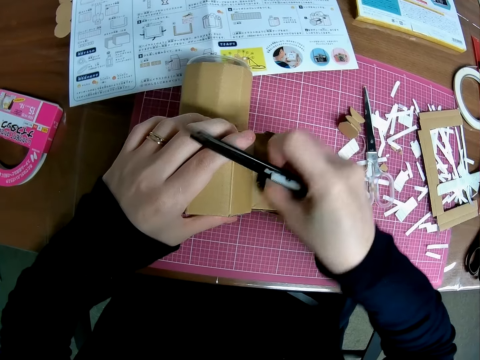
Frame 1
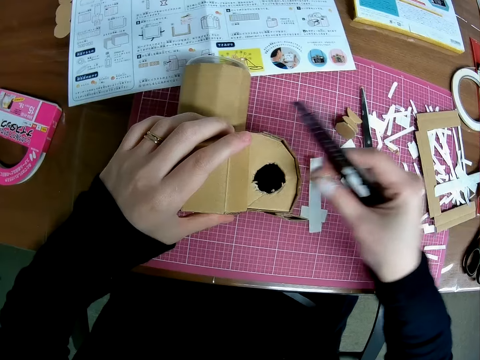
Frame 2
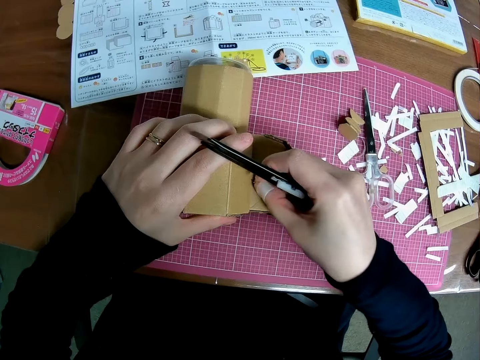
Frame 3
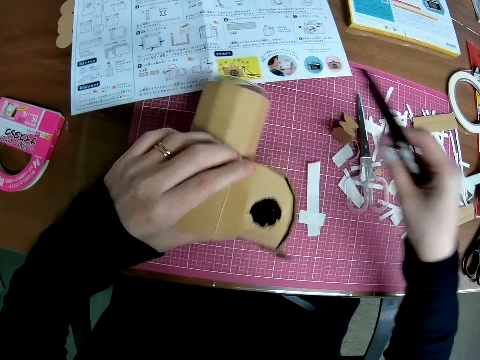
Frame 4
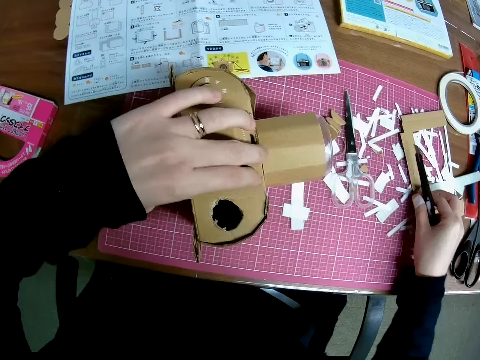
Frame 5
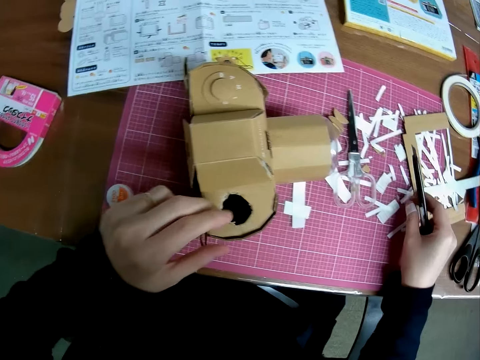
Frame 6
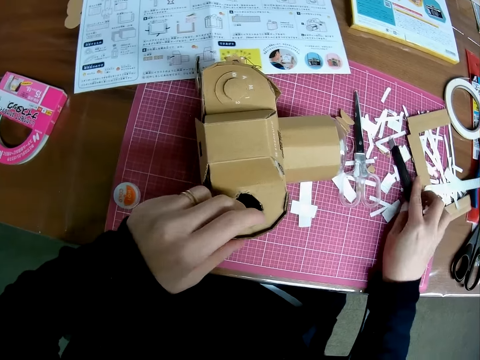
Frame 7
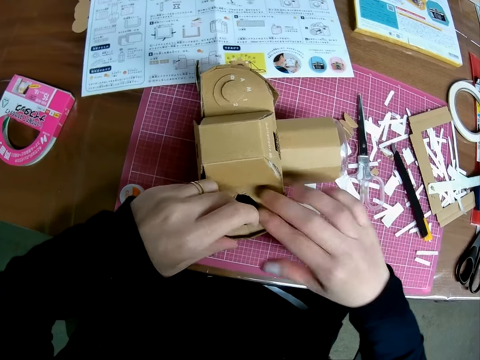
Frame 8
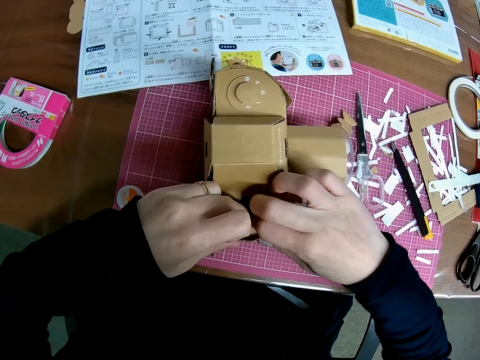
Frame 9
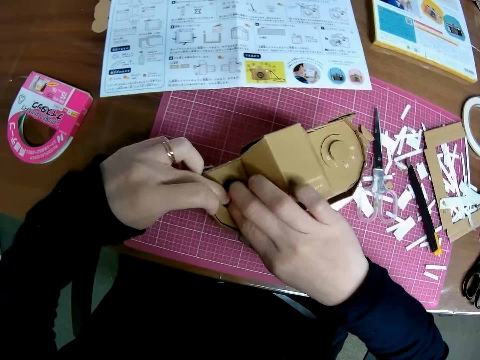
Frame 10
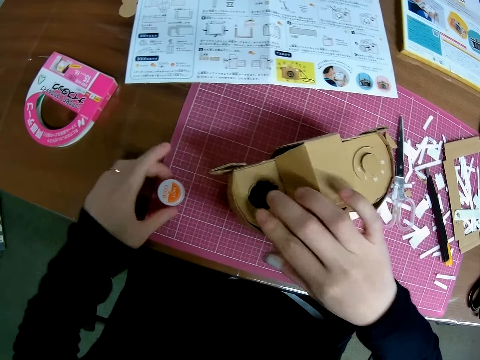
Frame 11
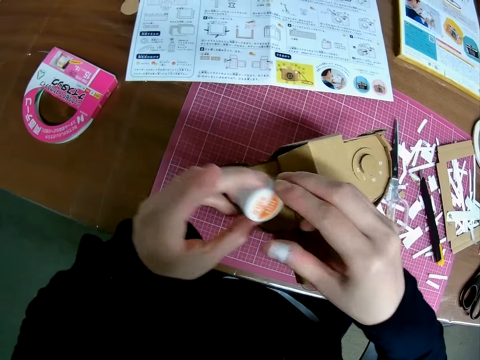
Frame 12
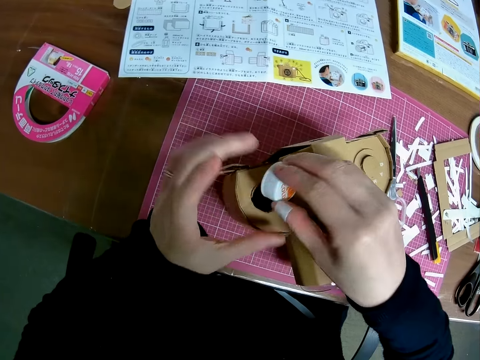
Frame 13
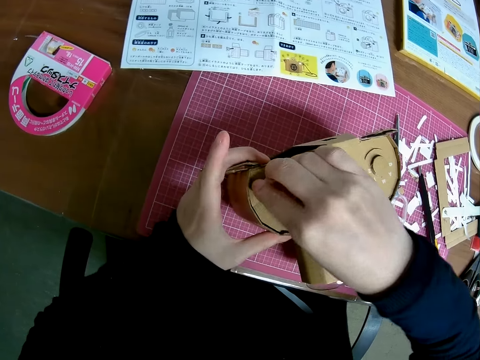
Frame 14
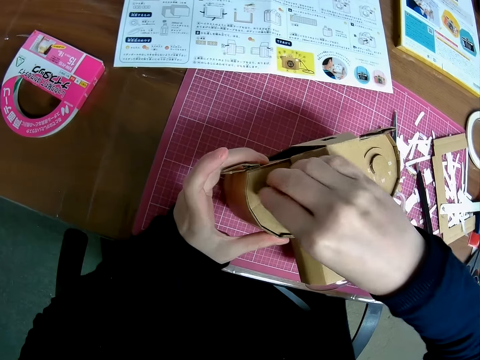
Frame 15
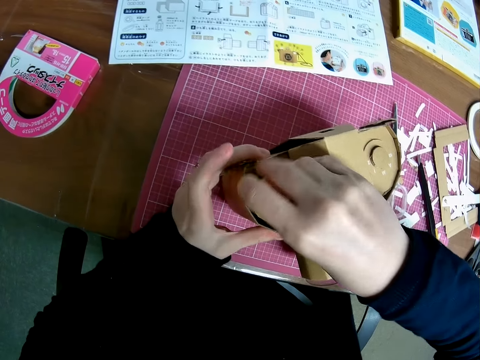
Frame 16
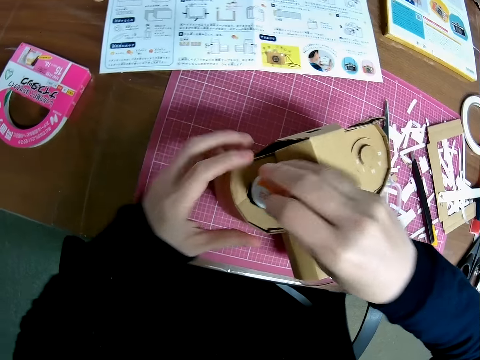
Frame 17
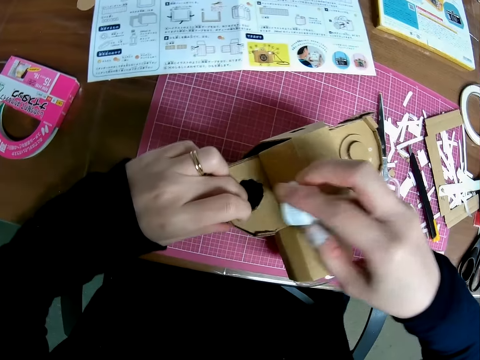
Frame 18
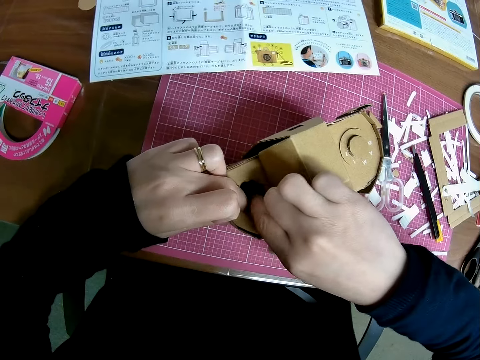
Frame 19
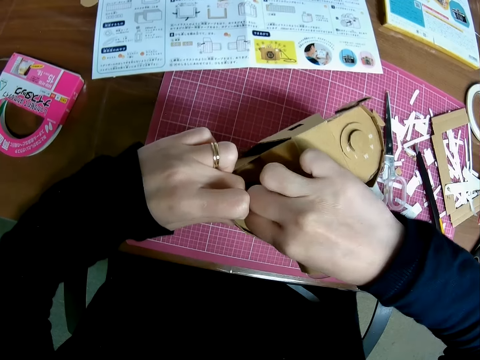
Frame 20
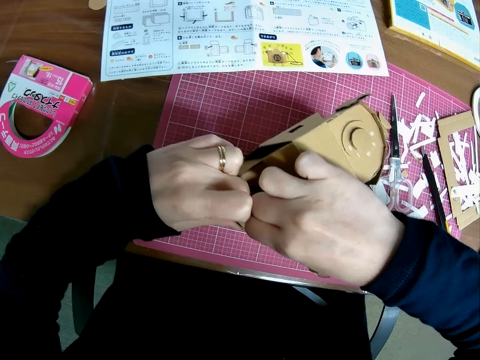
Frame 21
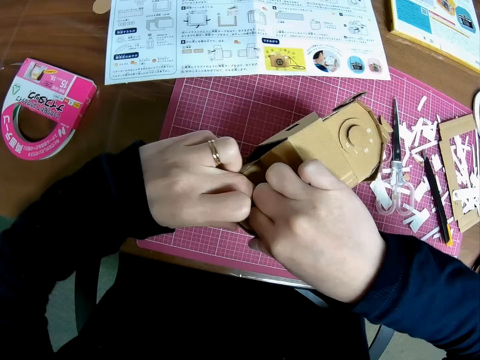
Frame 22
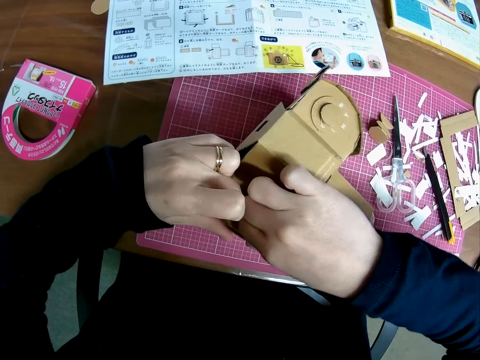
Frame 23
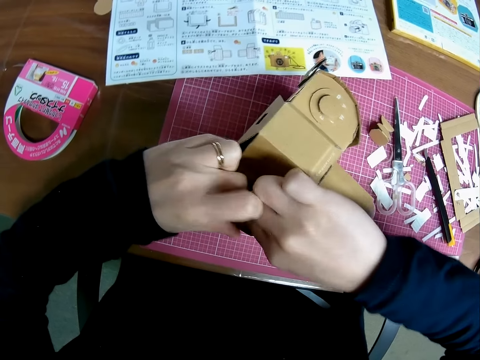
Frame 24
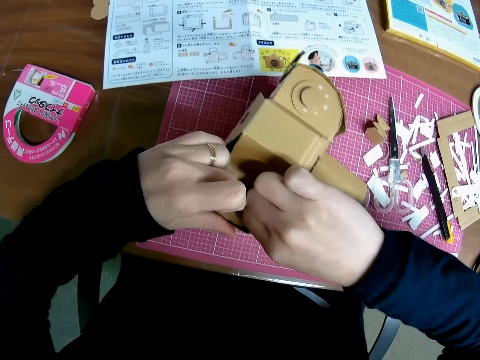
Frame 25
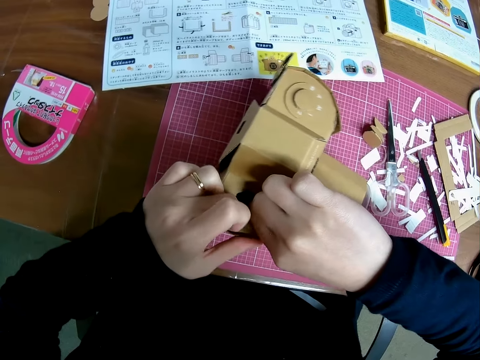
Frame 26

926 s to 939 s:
The camera wearer drops the precision knife on the sheet. He adjusts the paper craft in his hand. He picks up the cover on the sheet with his left hand. He puts the cover on the paper craft. He adjusts the paper craft in his hand.

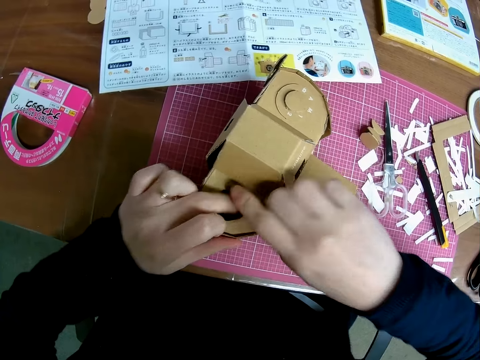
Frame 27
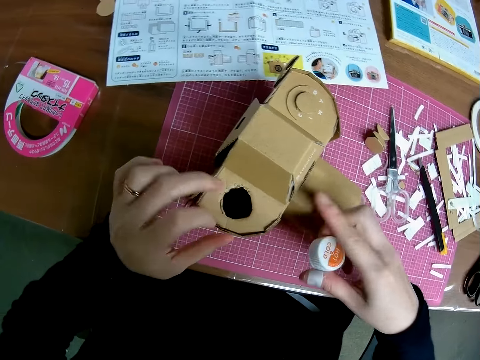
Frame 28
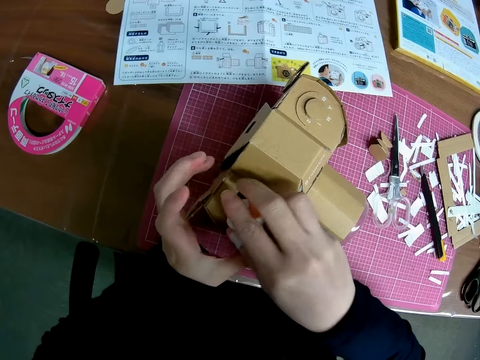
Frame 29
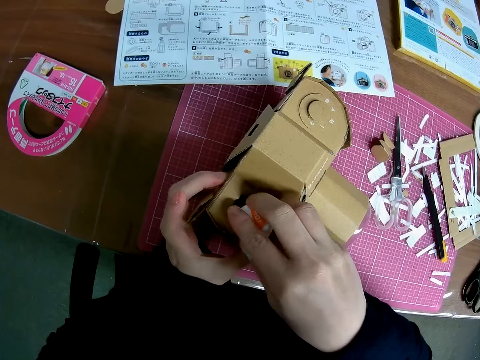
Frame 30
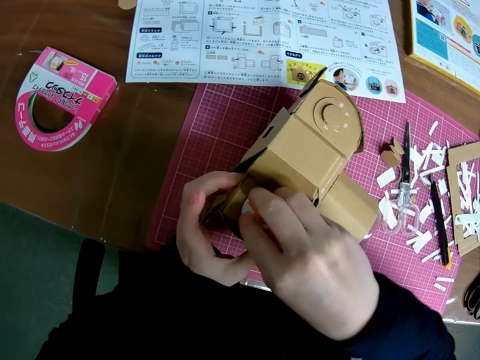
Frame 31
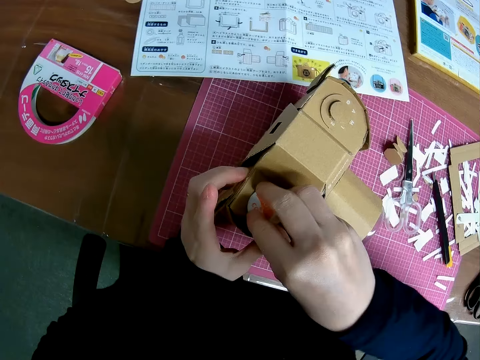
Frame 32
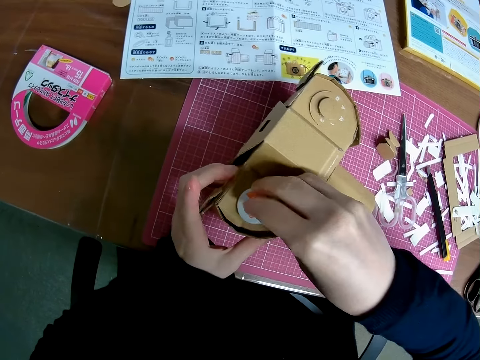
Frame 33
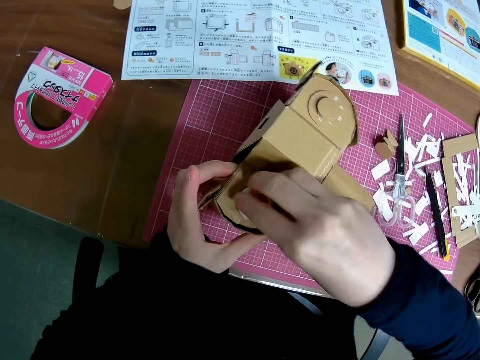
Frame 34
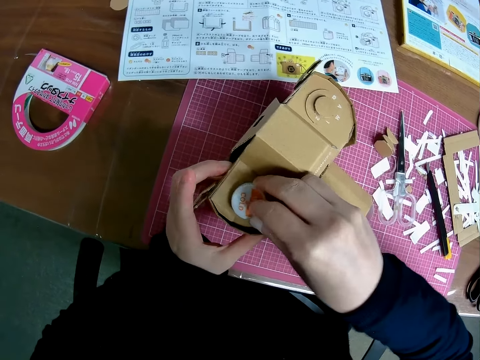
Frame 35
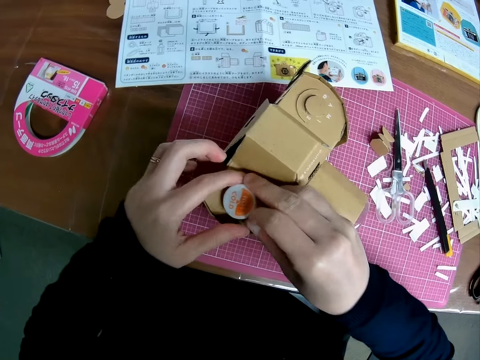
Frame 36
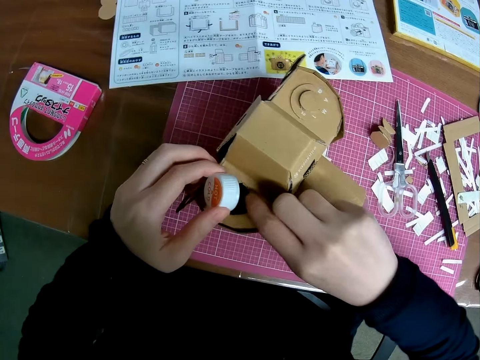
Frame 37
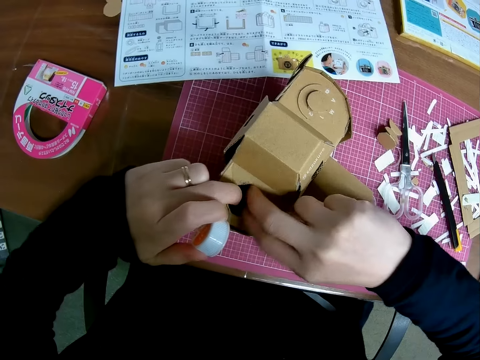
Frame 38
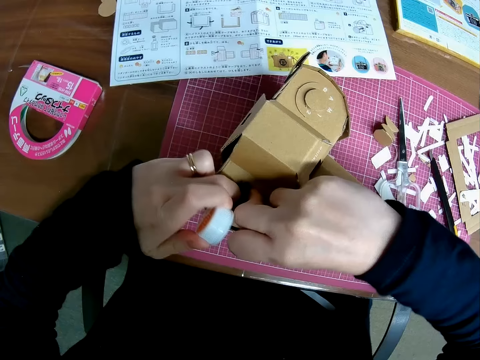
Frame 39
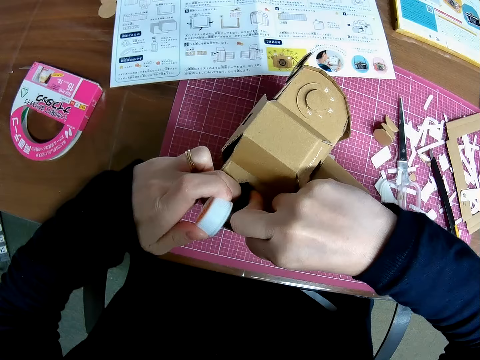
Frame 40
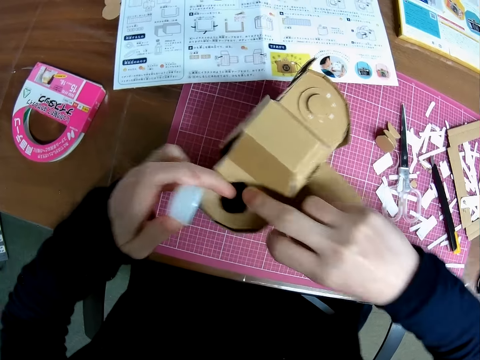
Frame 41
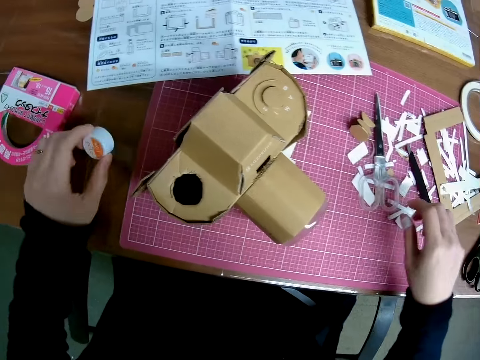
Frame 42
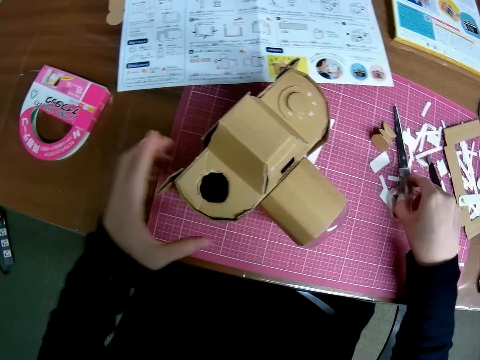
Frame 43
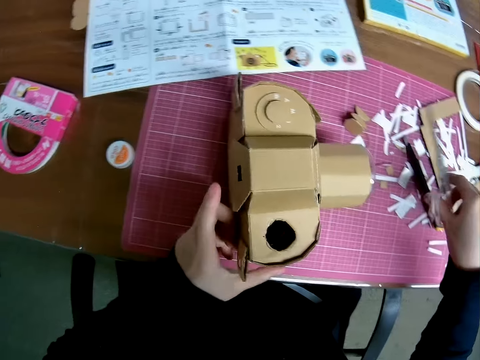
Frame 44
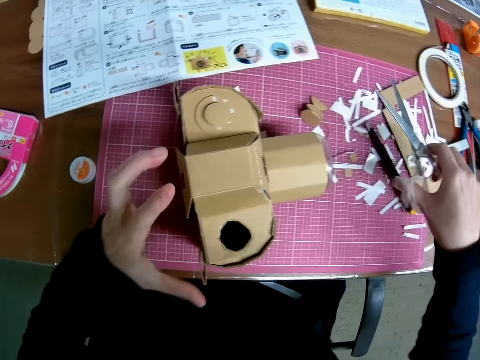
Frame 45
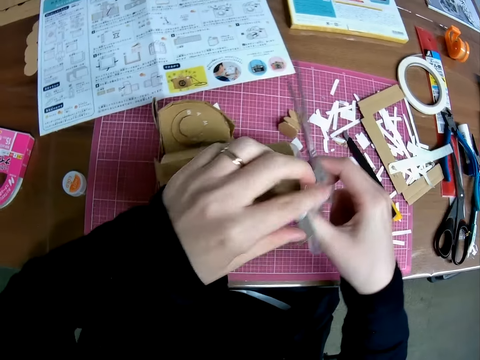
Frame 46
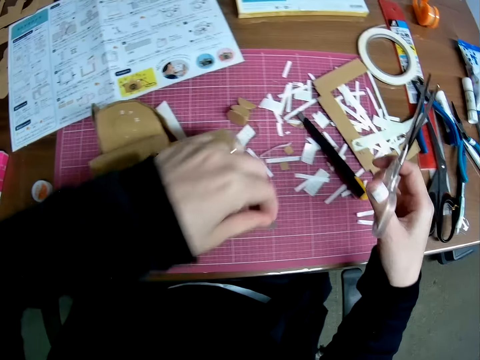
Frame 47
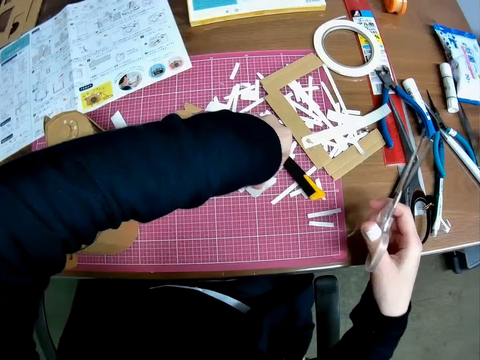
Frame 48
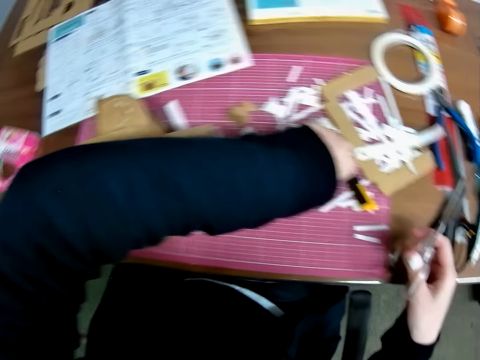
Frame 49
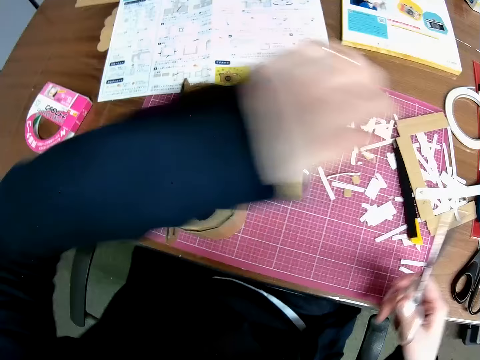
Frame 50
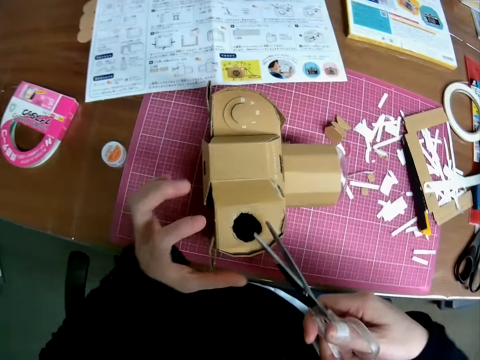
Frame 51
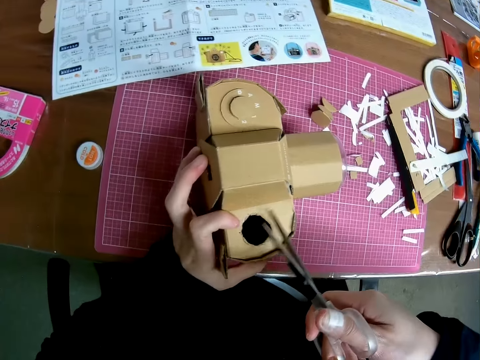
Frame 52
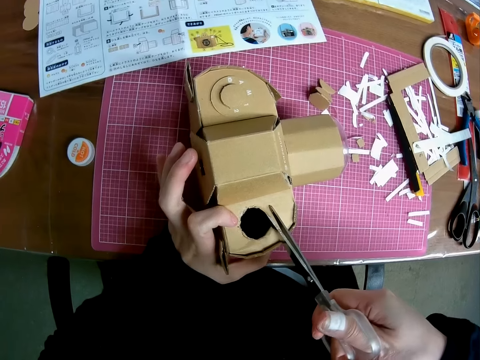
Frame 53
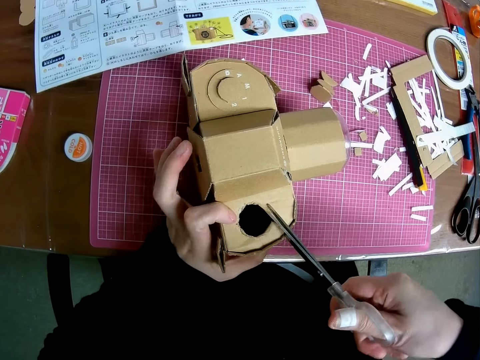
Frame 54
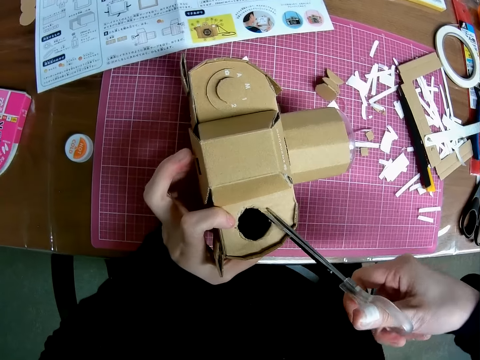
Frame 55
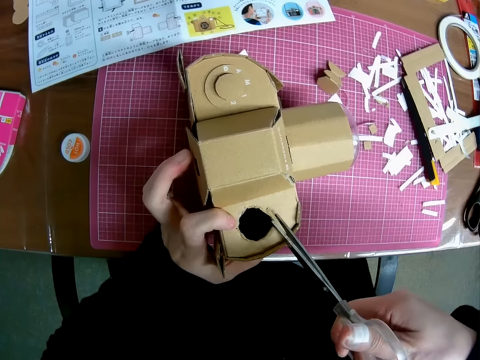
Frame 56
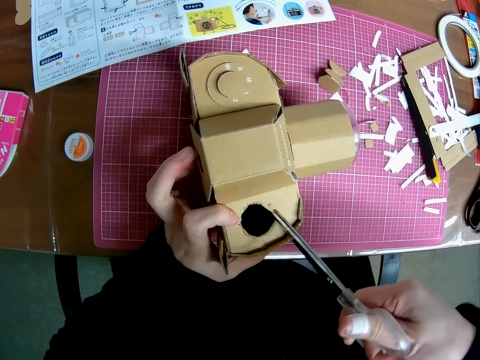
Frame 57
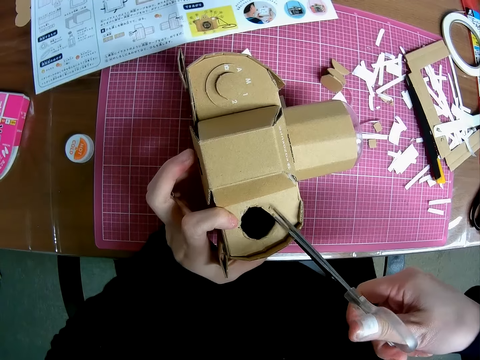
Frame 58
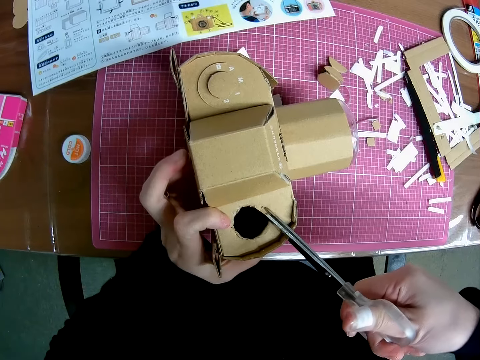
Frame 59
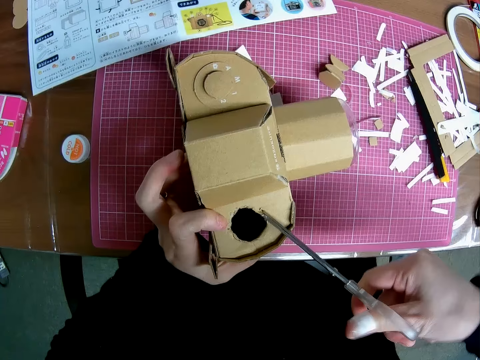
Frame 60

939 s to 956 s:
The camera wearer puts the cover on the paper craft. He adjusts the paper craft in his hand. He drops the cover on the table. He picks up a pair of scissors on the sheet. He trims the paper craft with the pair of scissors.
